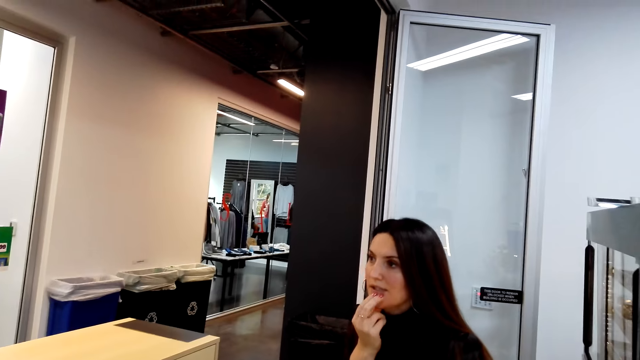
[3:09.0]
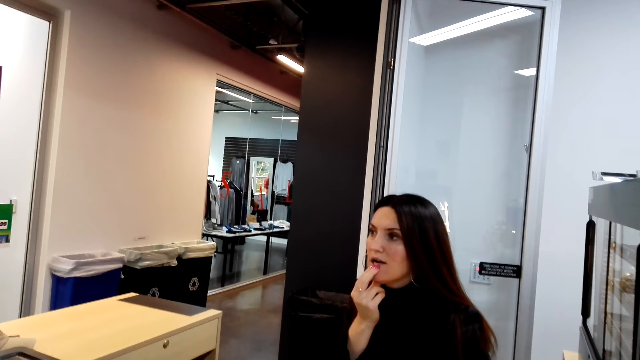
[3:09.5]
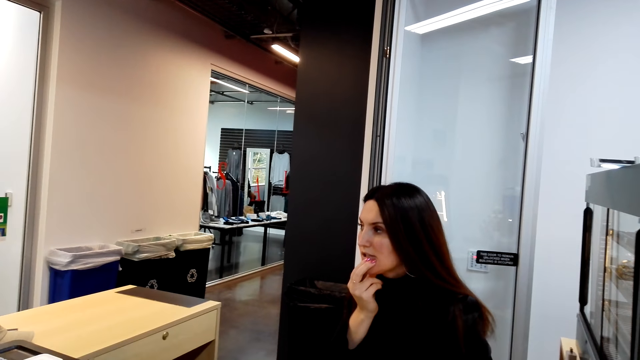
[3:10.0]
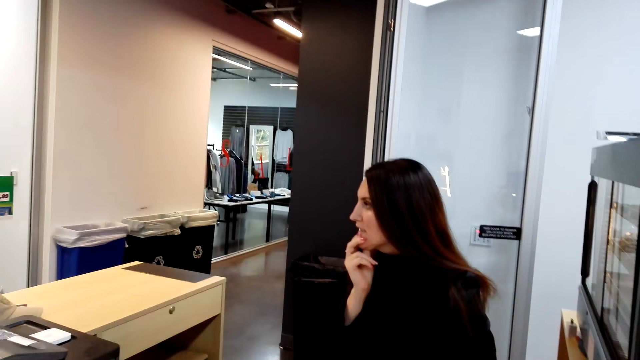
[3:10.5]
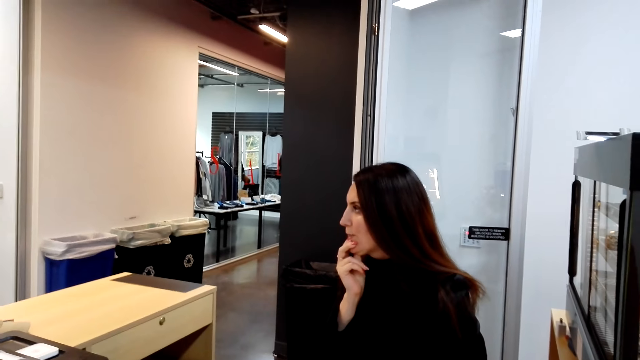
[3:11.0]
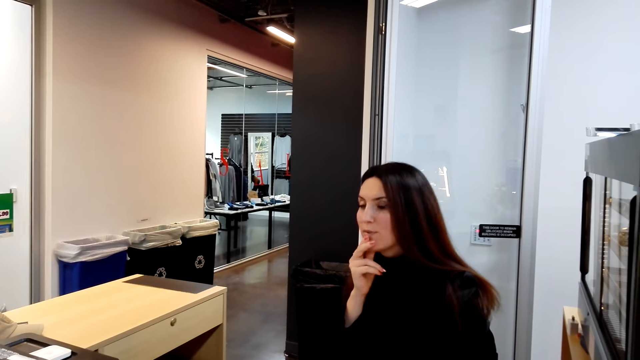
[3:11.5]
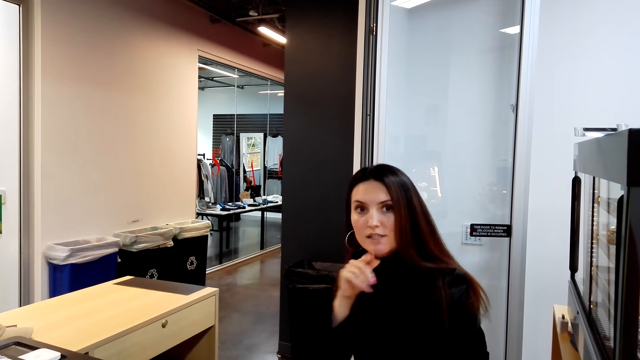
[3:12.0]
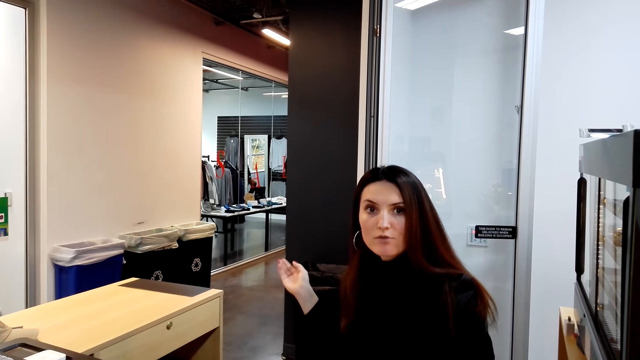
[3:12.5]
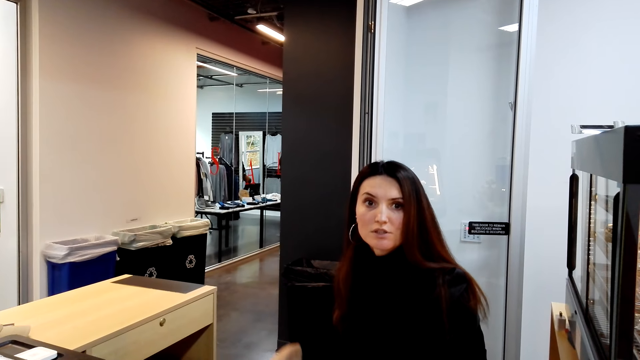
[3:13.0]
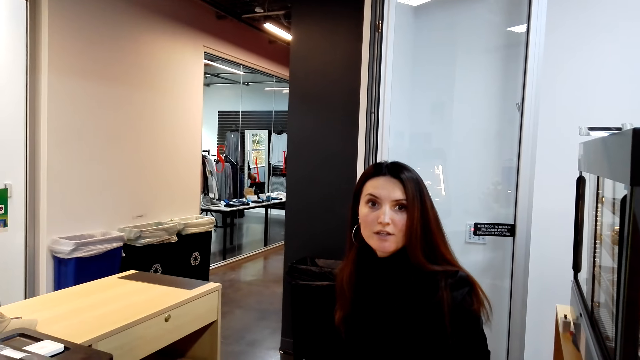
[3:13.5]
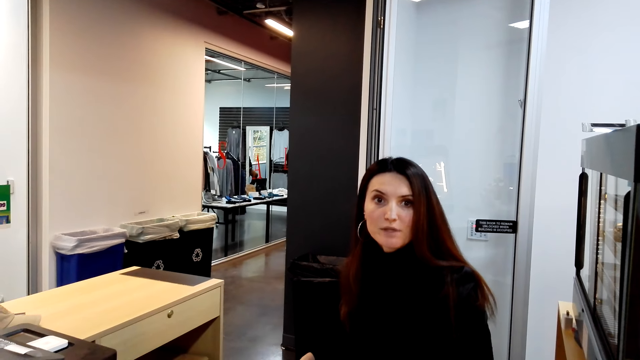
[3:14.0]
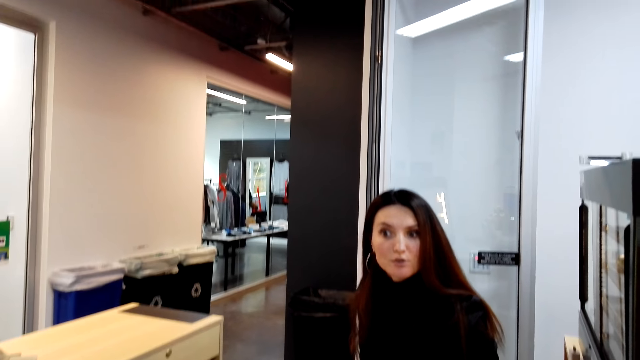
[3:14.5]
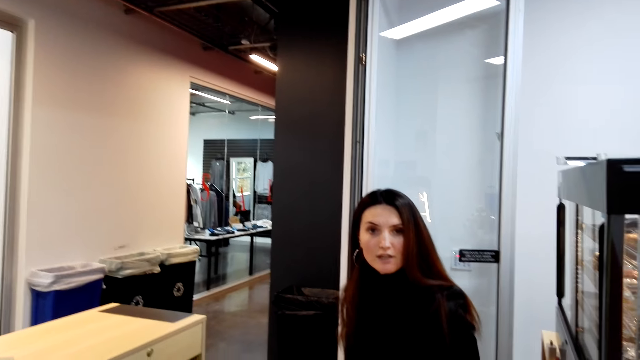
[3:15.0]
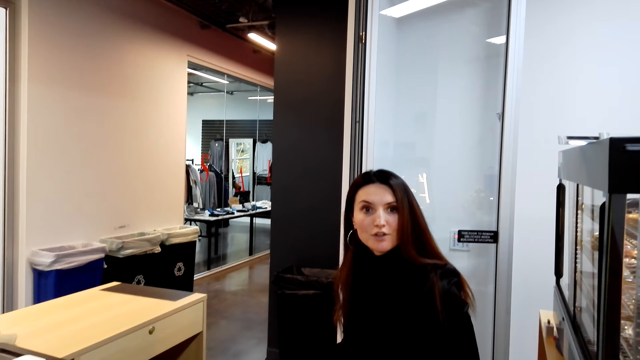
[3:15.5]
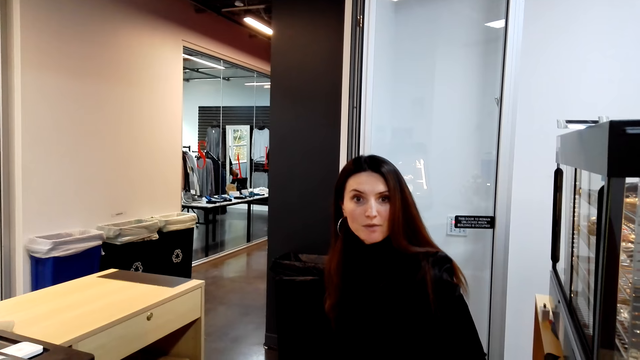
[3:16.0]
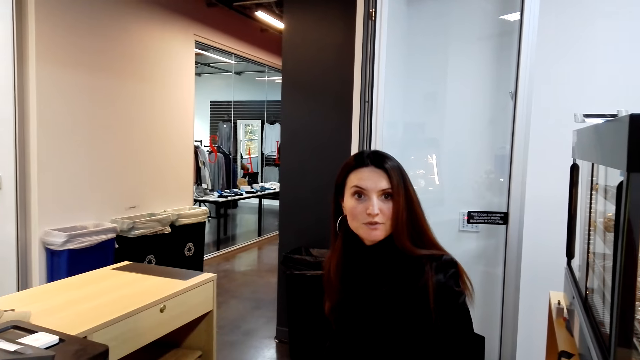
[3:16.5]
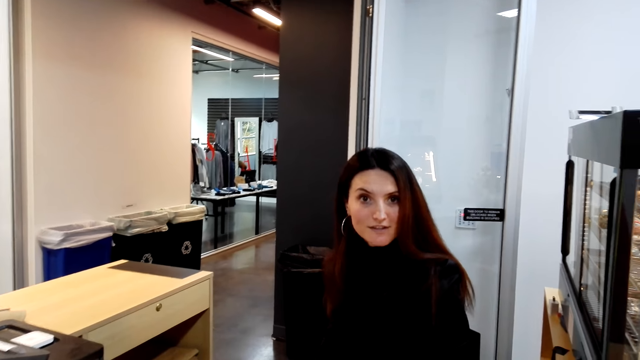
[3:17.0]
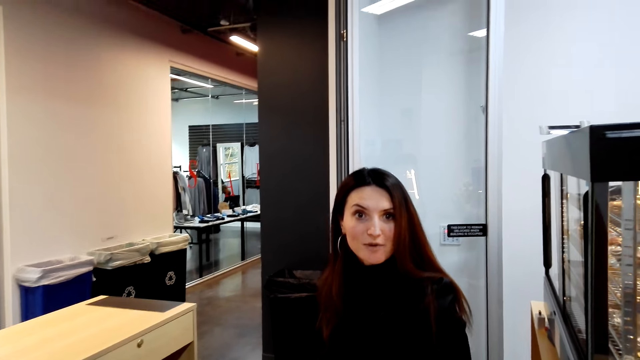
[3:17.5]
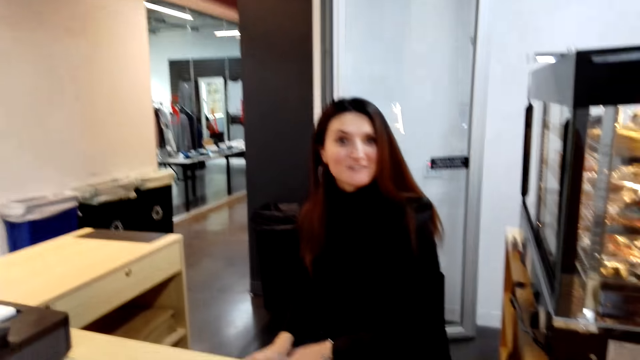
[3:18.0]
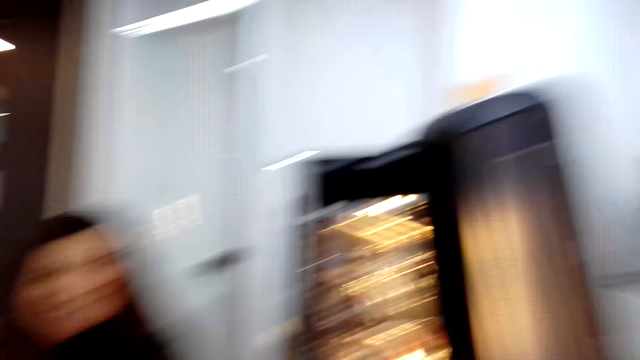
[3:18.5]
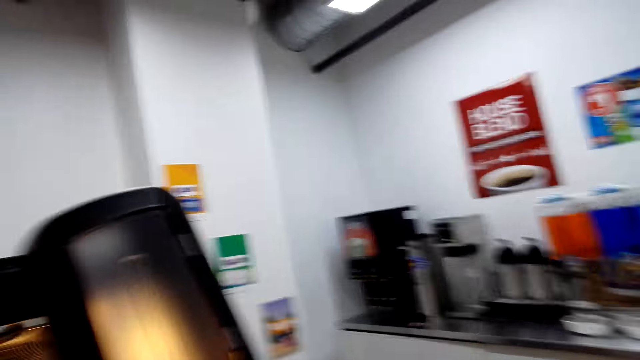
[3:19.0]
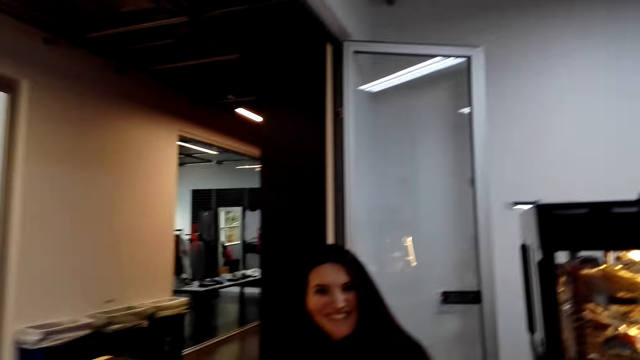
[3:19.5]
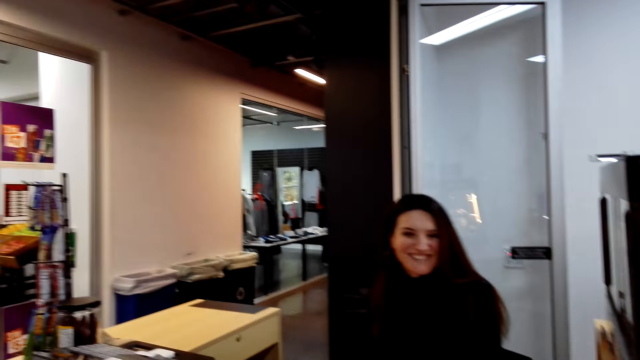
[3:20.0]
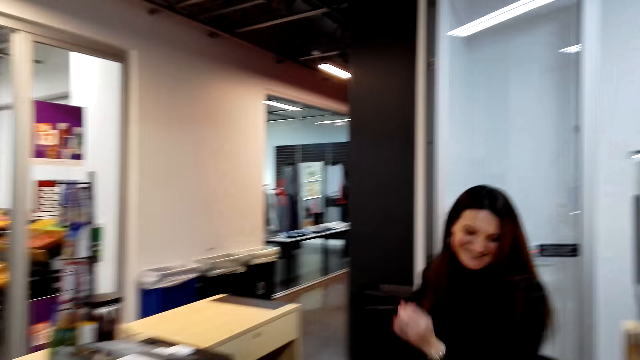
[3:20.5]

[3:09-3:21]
The woman responds to the camera wearer.

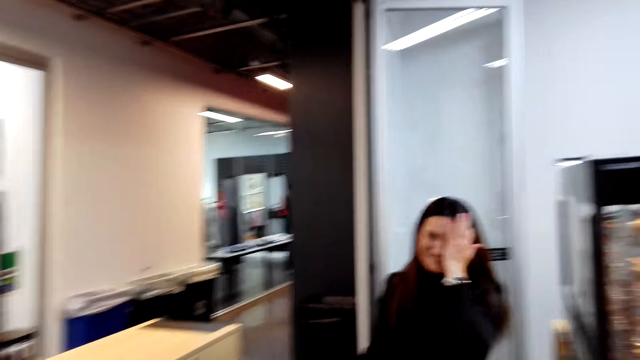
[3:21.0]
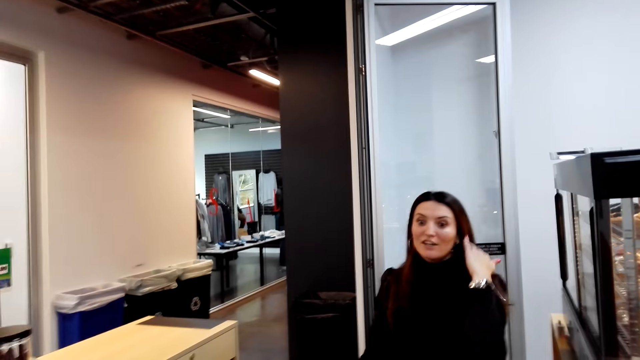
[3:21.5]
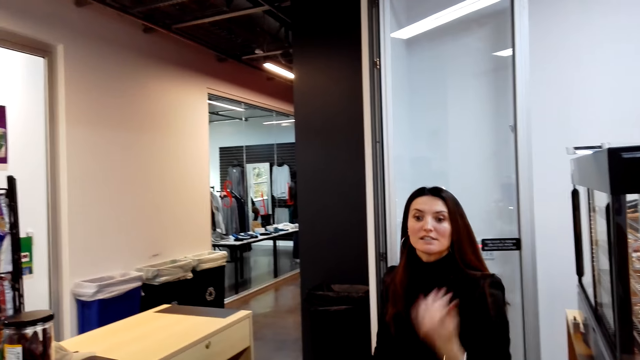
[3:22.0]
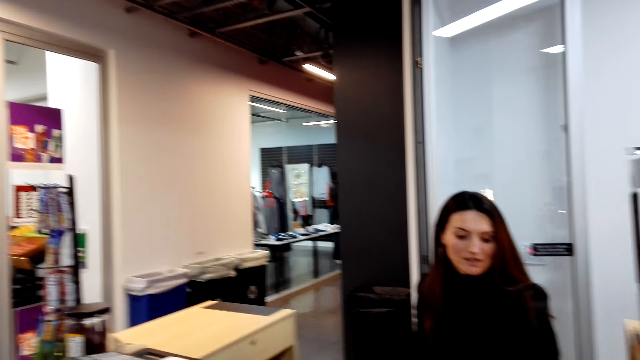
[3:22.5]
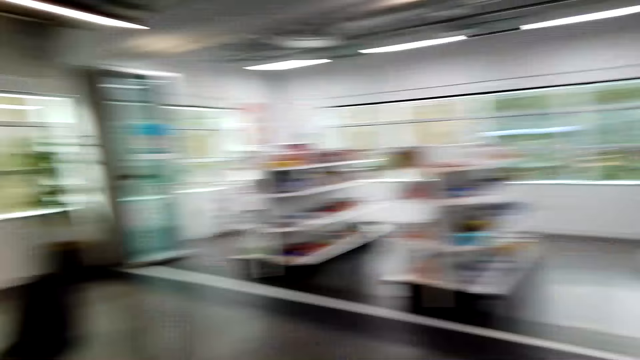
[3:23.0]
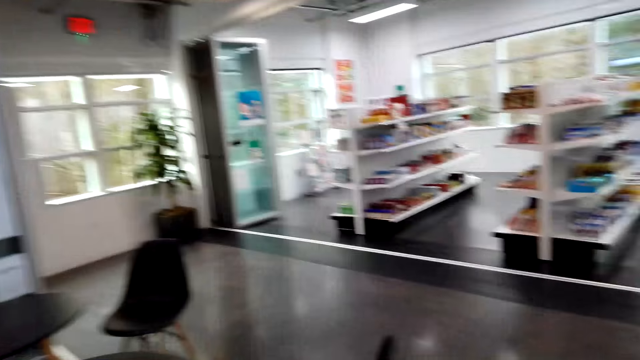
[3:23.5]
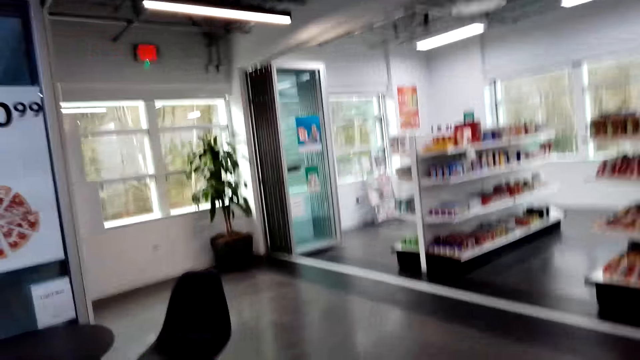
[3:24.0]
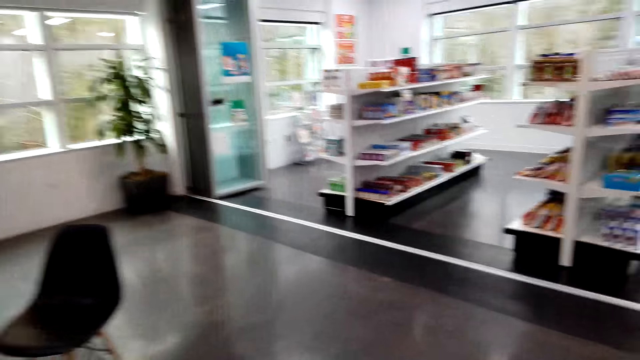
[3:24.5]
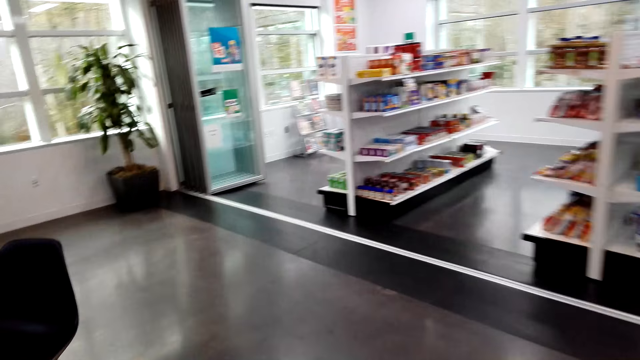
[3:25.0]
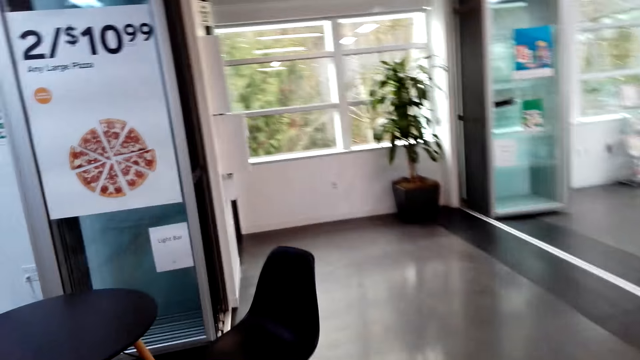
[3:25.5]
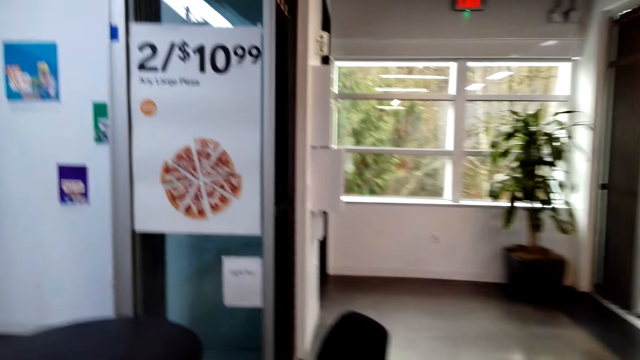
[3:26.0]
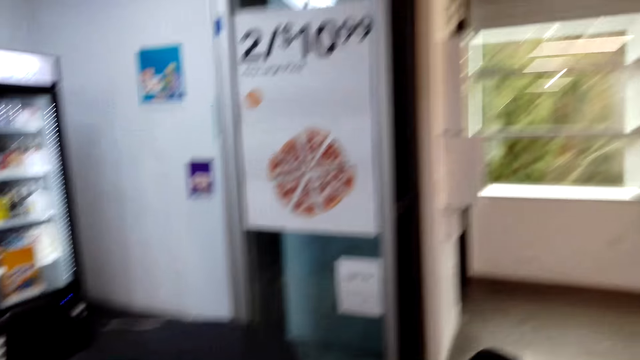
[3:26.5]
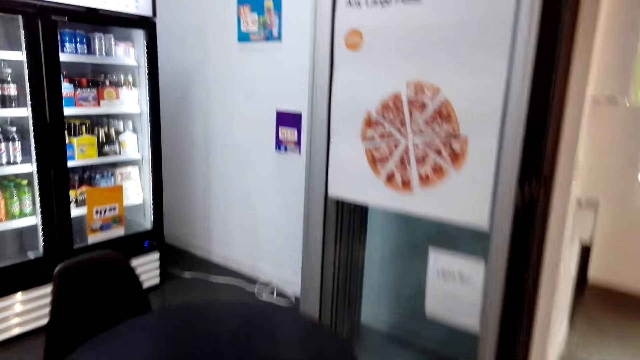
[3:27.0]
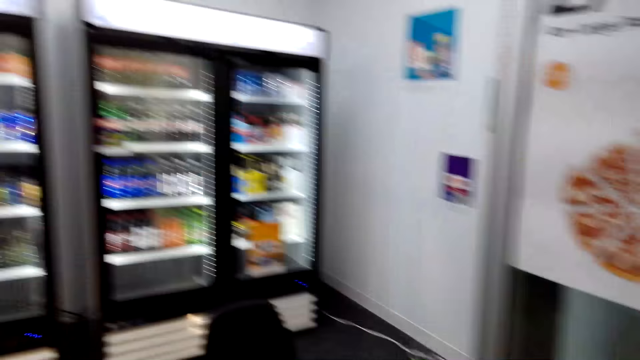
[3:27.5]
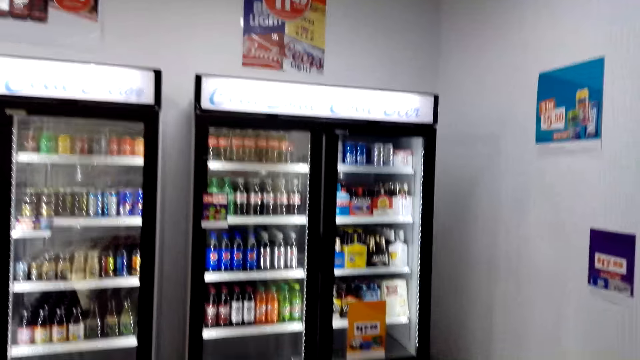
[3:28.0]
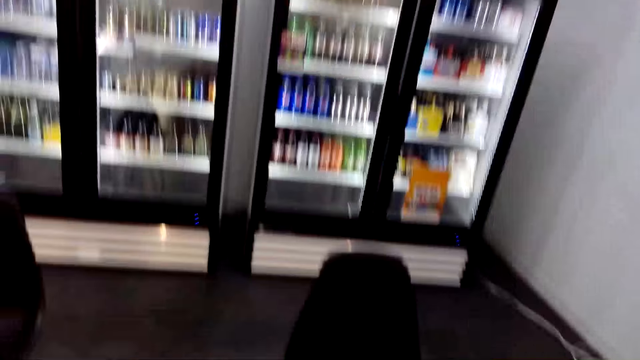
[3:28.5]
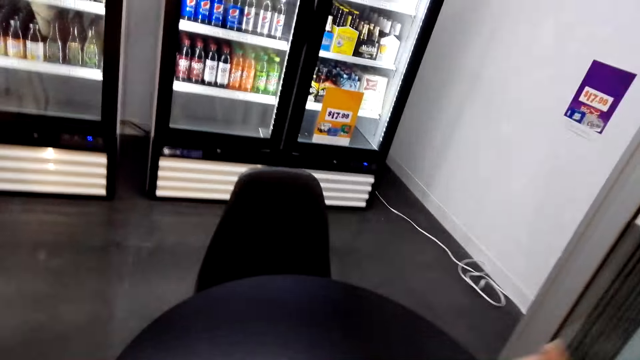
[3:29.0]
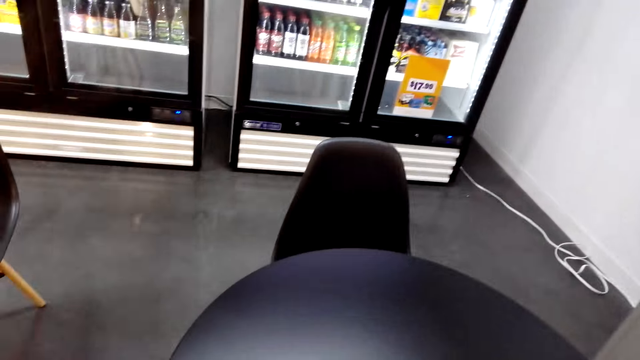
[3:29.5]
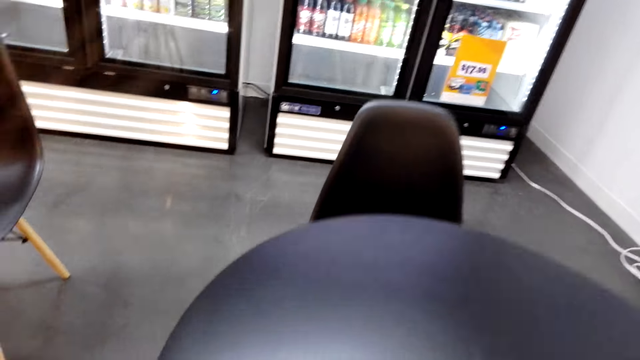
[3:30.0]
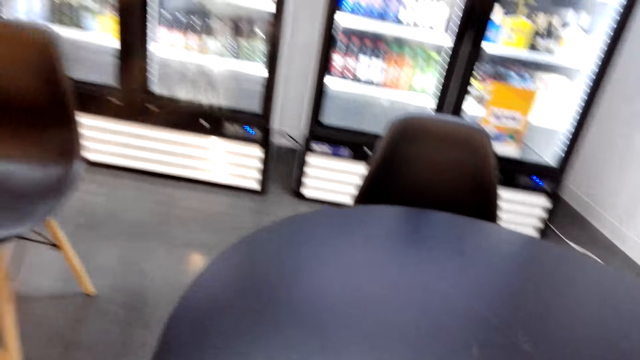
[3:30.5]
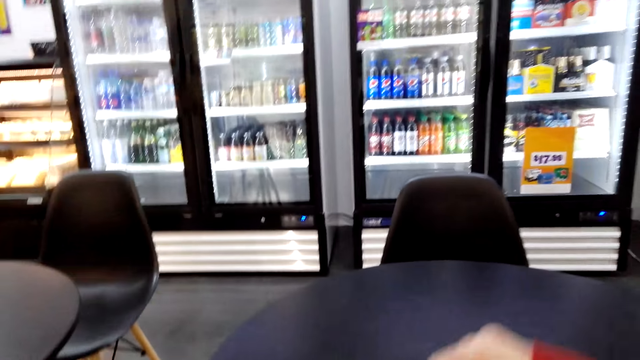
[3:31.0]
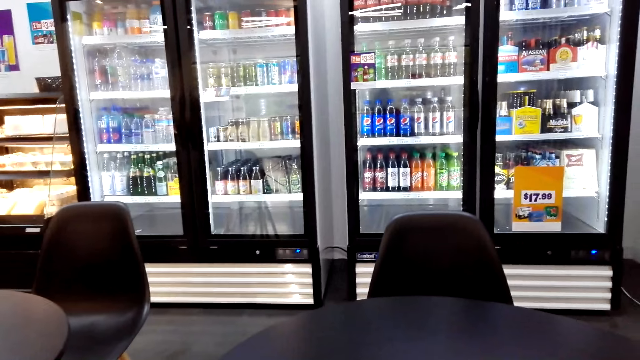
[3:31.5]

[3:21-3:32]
The camera wearer moves around the supermarket.
